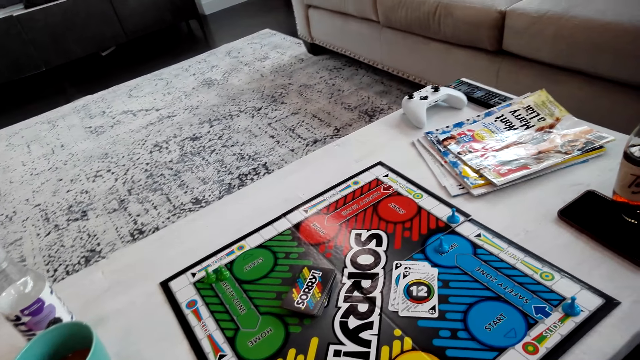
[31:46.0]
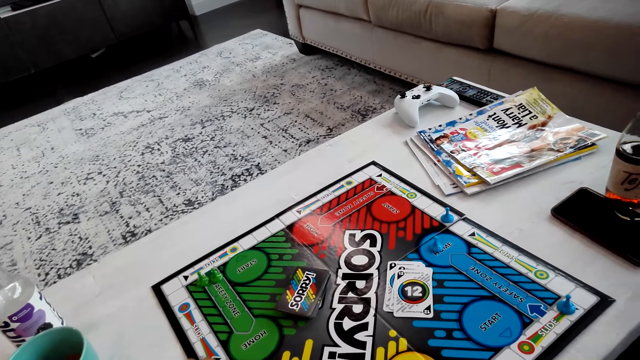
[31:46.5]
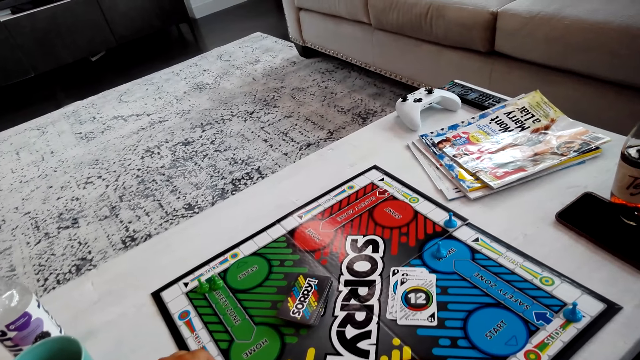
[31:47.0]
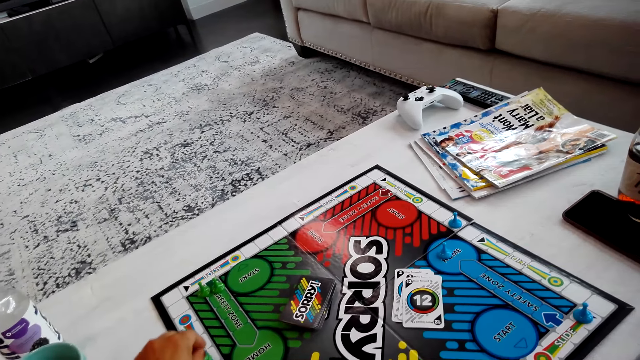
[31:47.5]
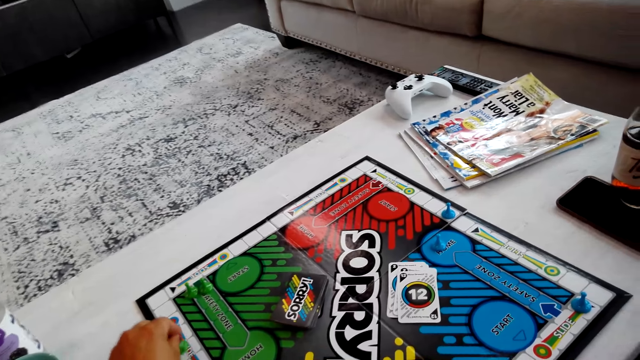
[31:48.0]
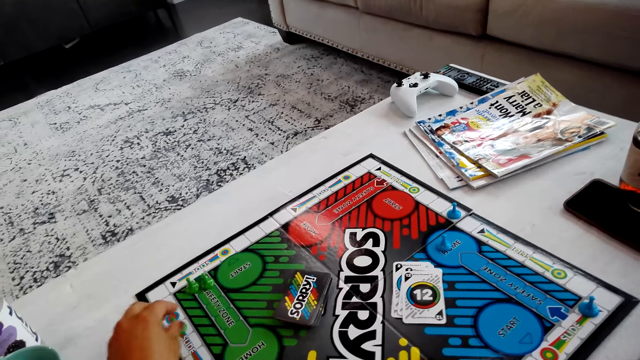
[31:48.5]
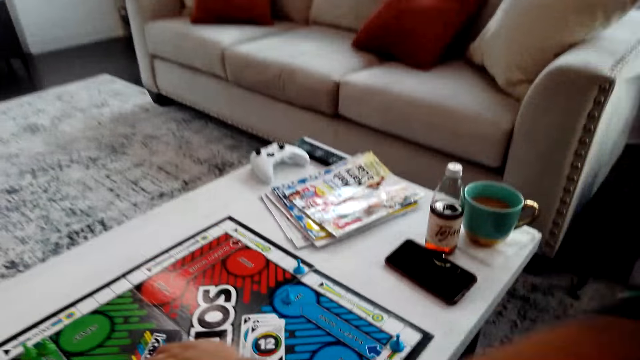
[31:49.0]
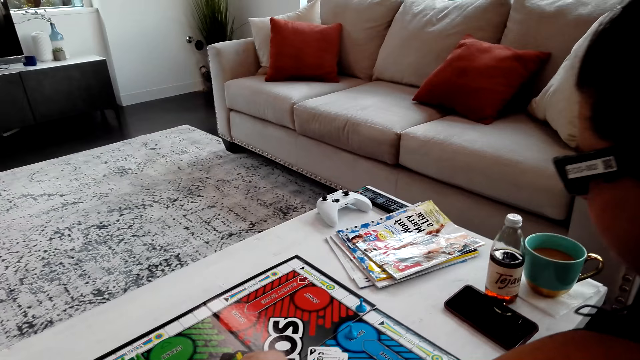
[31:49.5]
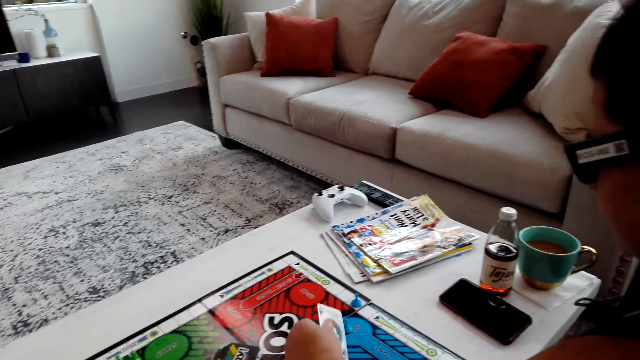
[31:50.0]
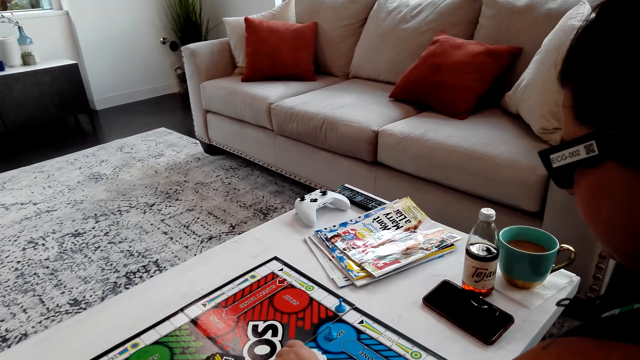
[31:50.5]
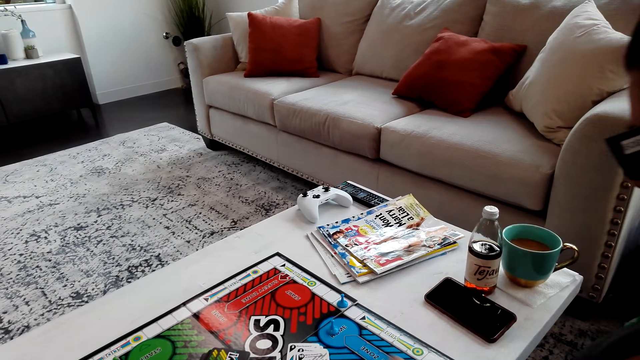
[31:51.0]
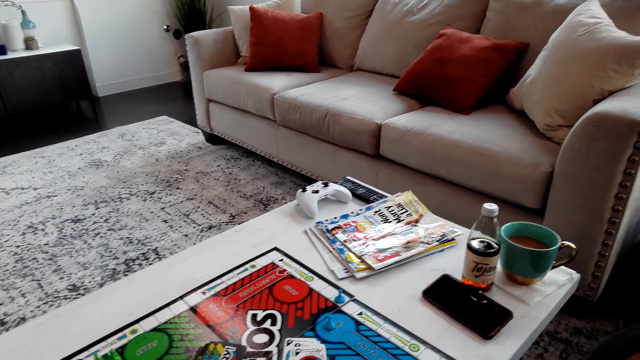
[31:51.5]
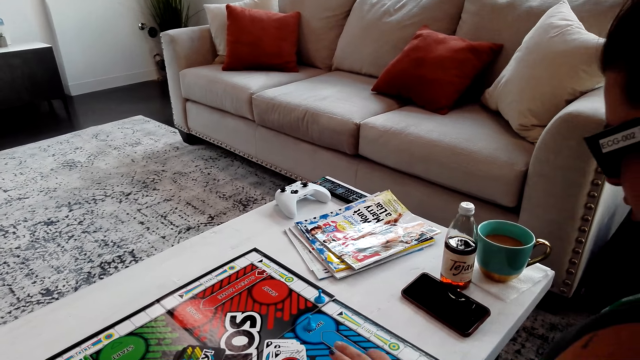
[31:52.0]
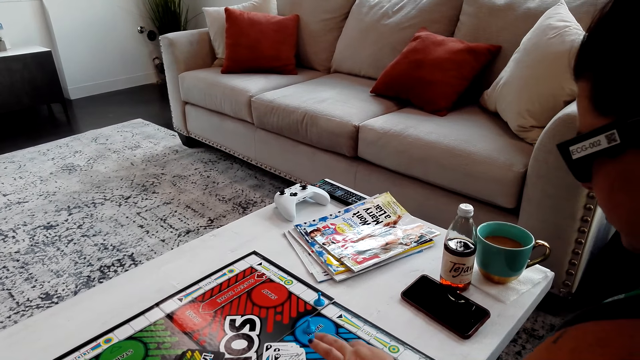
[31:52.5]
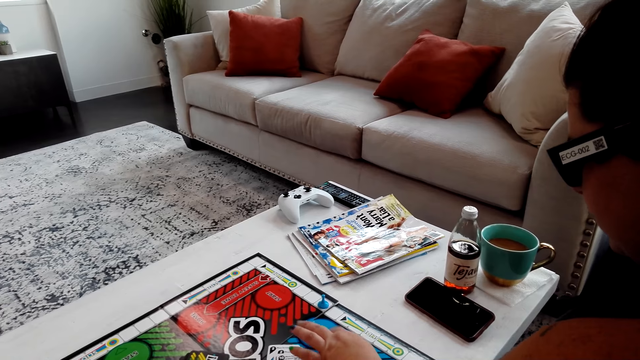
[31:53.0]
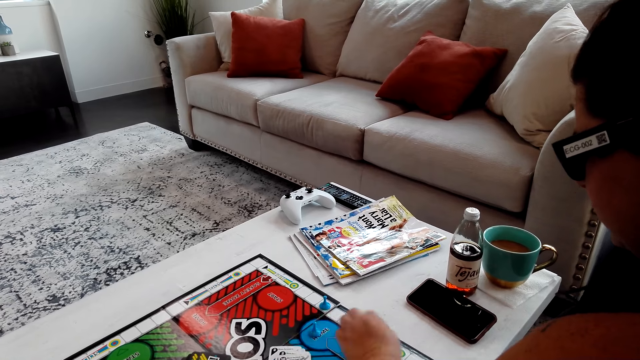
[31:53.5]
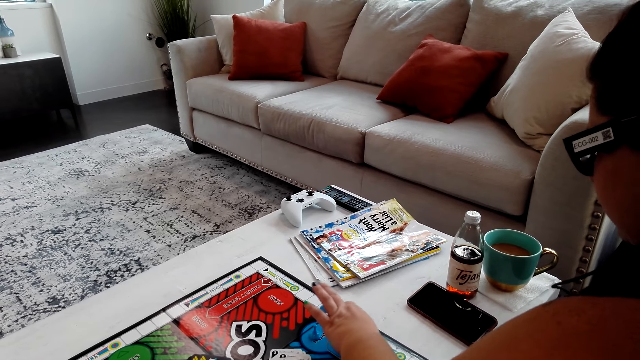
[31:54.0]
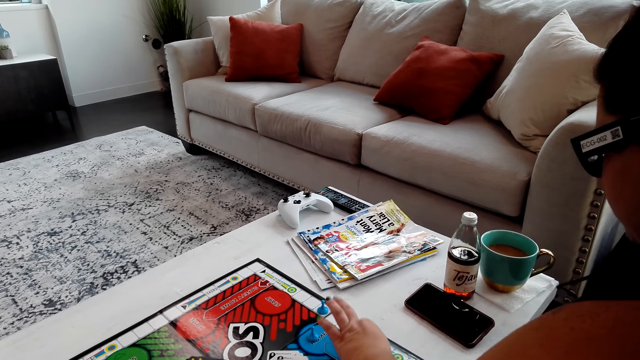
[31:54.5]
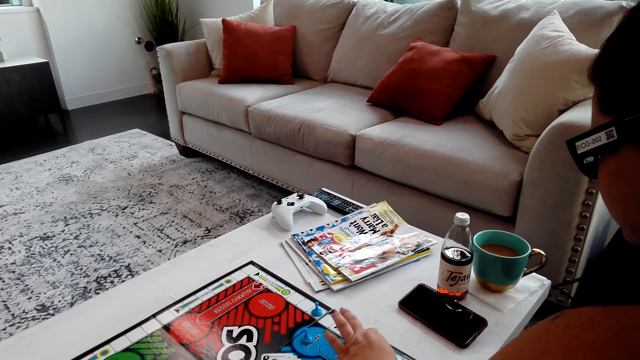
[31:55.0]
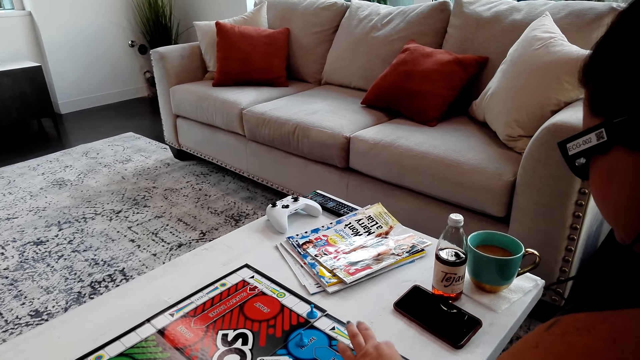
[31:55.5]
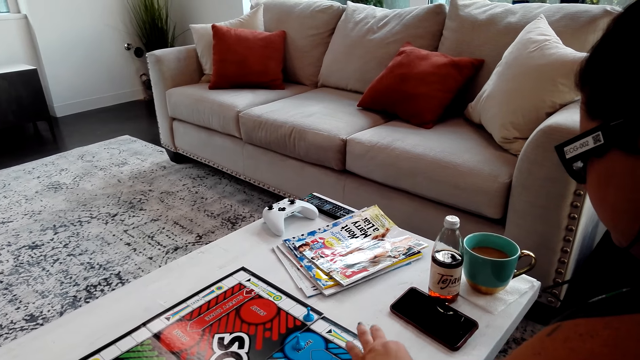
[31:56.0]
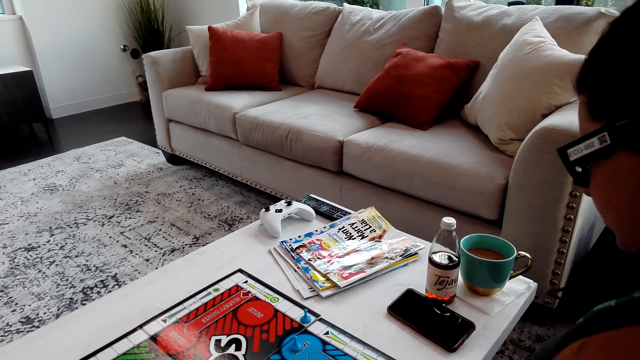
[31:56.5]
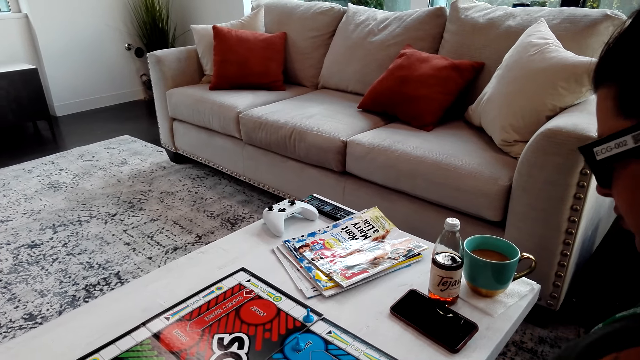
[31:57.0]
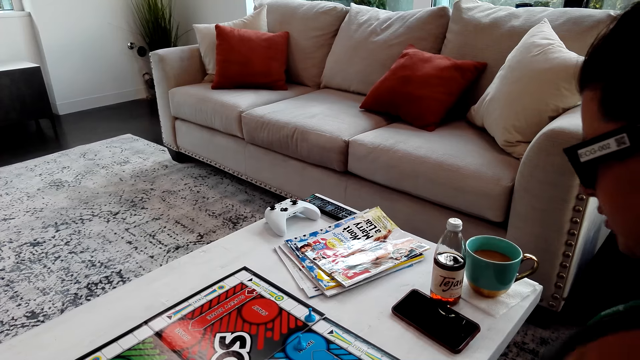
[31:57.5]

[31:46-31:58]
The camera wearer counts the boxes on the board. A person picks up a card. The person counts the boxes on the board.

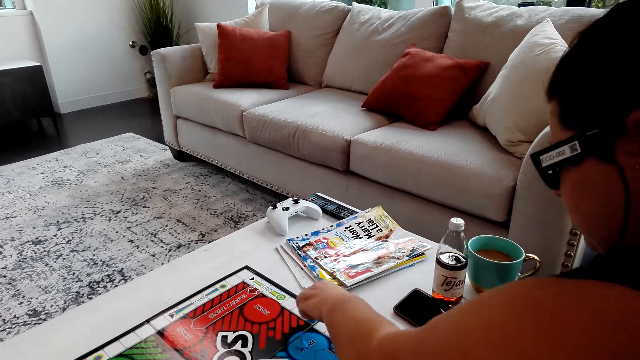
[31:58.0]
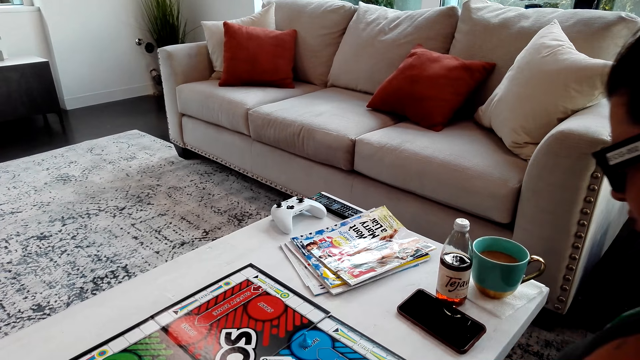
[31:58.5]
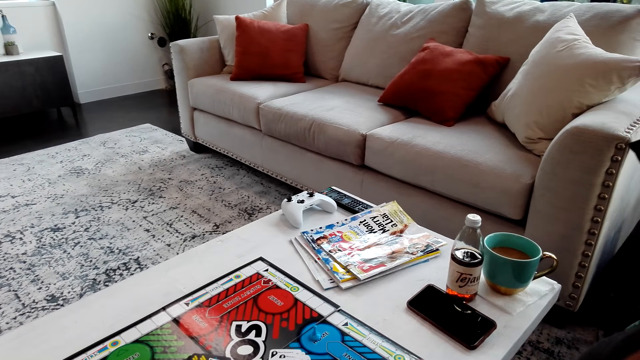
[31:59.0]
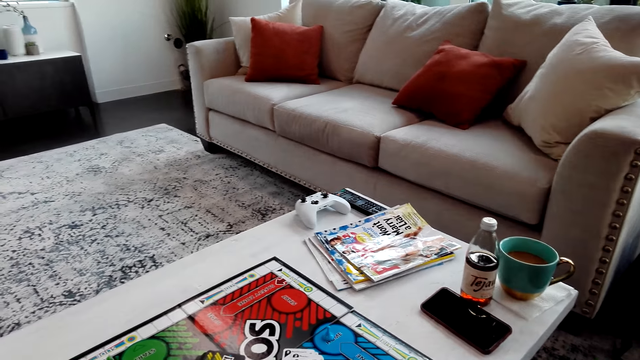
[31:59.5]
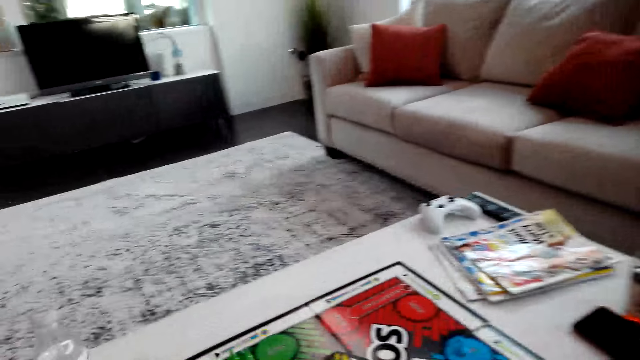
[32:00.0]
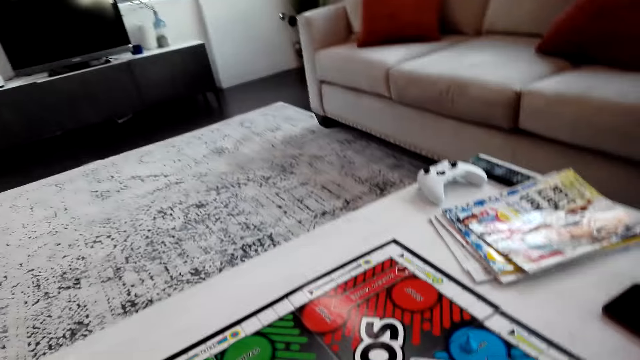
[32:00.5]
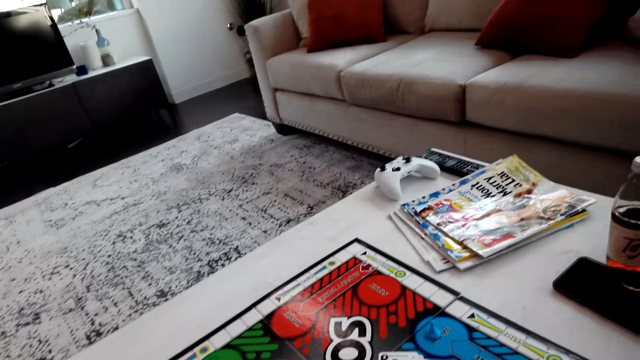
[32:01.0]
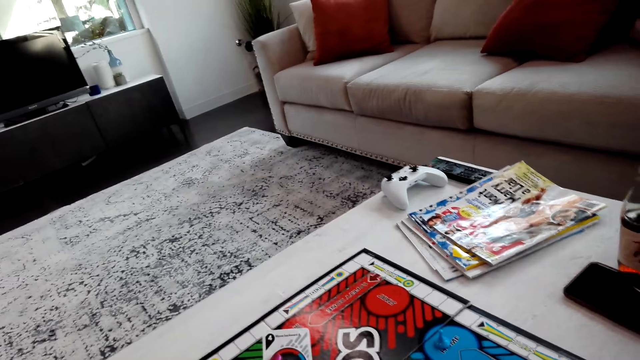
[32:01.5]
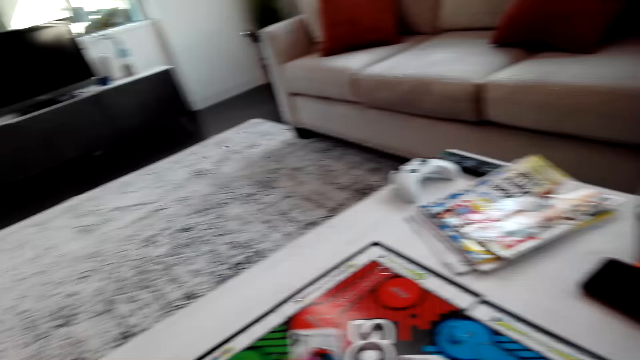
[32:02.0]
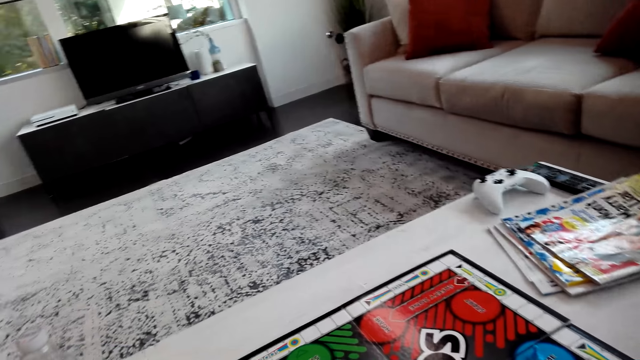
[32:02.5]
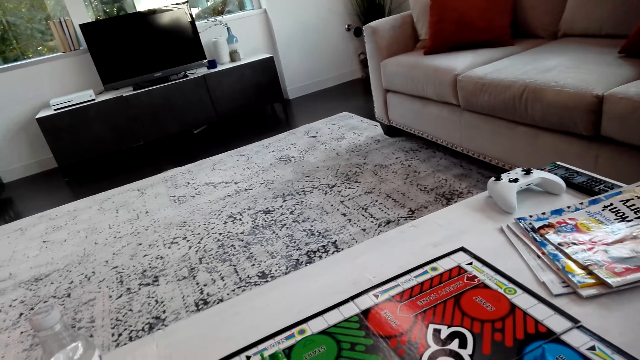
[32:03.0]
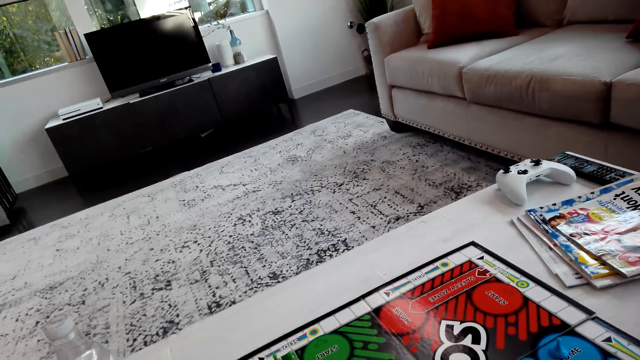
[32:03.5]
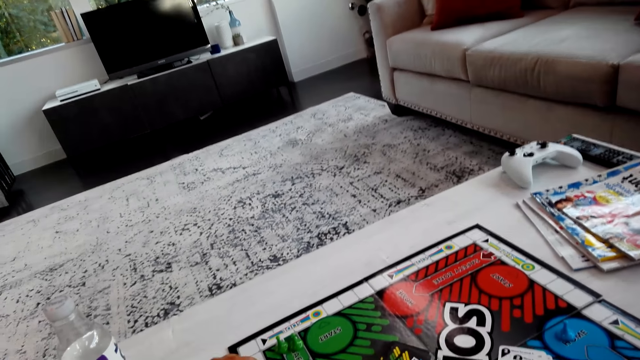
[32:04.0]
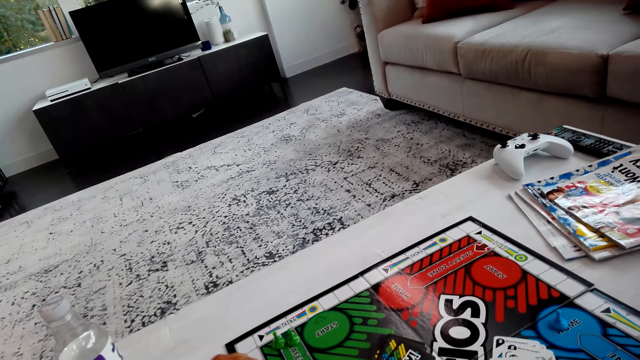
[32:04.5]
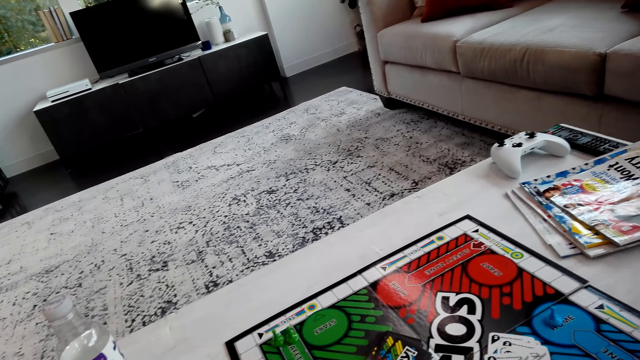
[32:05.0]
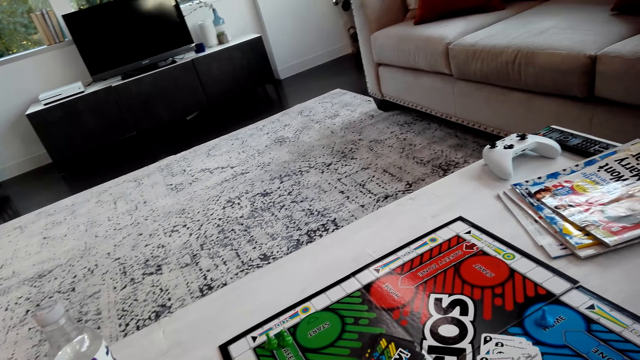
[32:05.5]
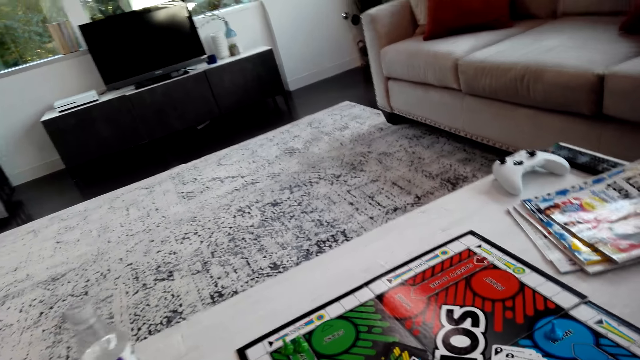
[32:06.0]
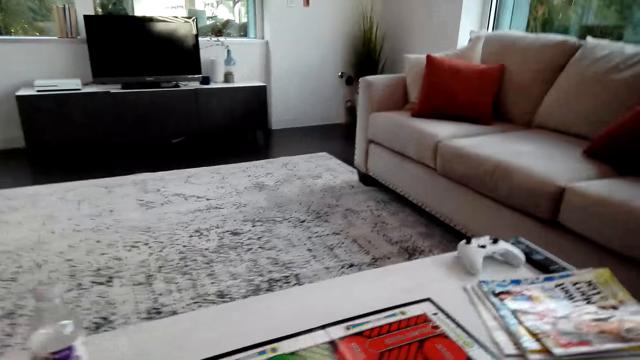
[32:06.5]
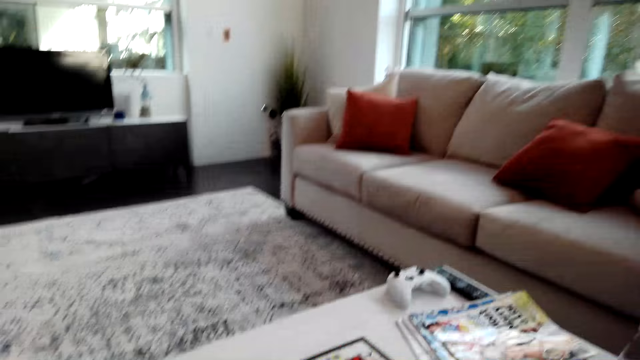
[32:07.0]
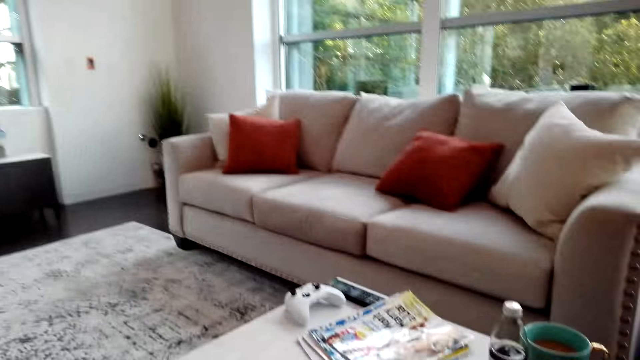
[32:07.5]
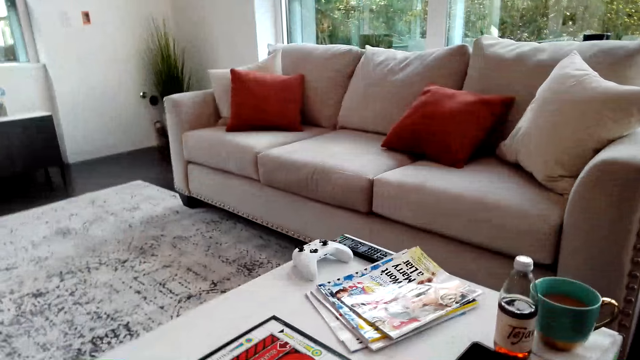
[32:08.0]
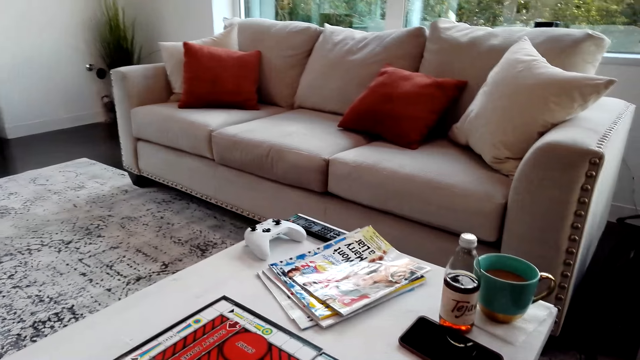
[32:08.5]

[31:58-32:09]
The camera wearer picks up the card. They count the boxes on the board.
